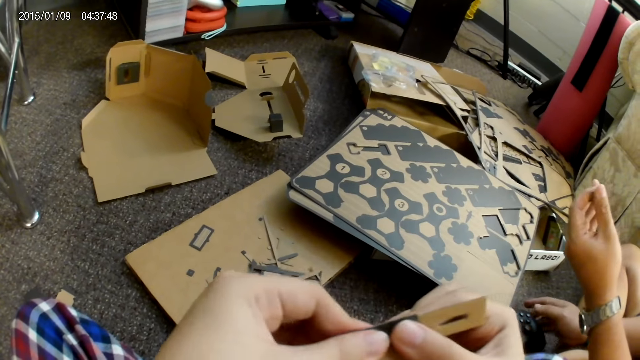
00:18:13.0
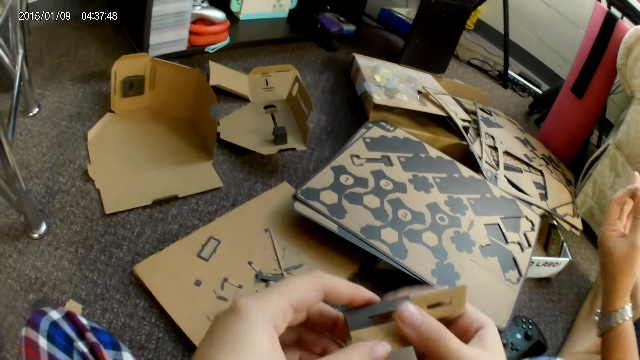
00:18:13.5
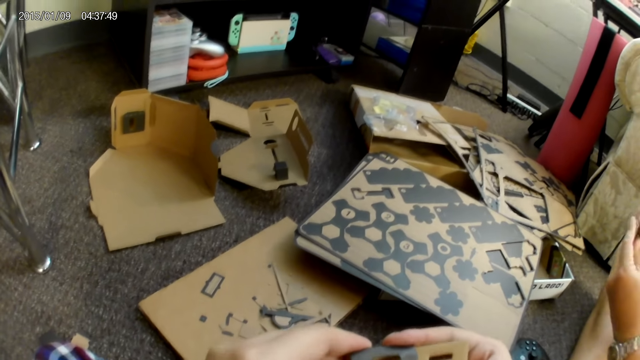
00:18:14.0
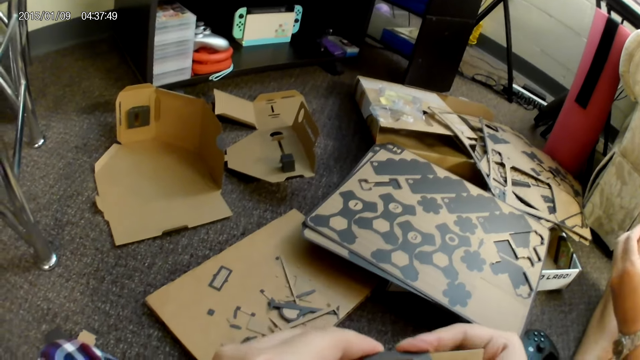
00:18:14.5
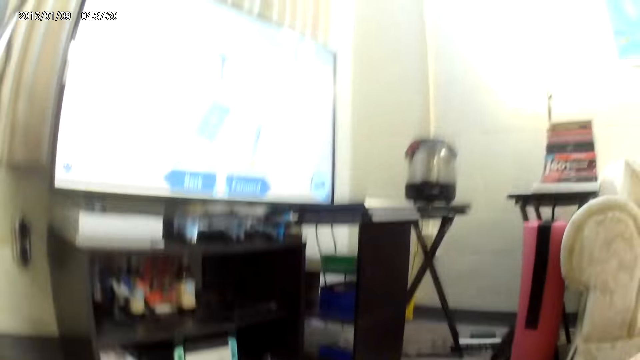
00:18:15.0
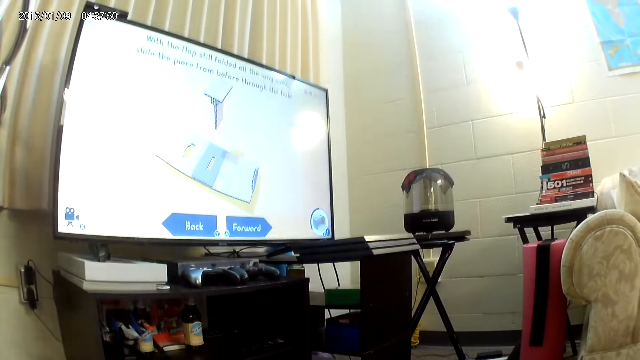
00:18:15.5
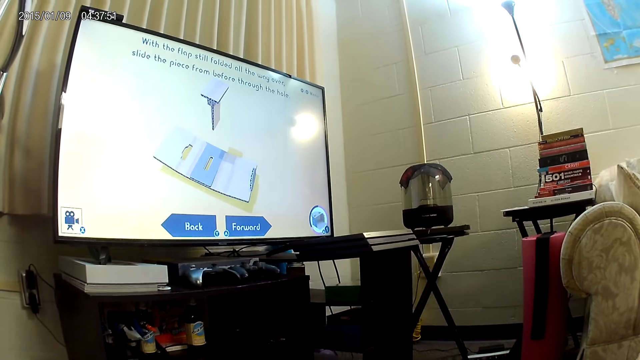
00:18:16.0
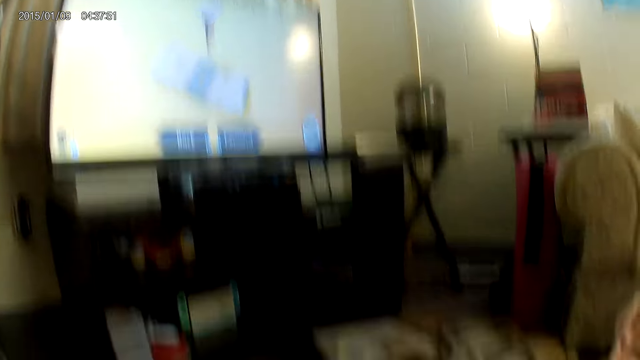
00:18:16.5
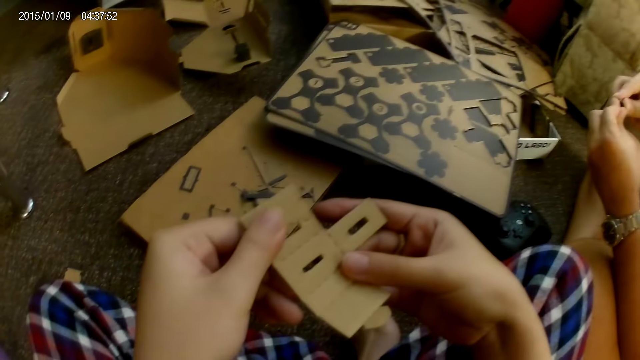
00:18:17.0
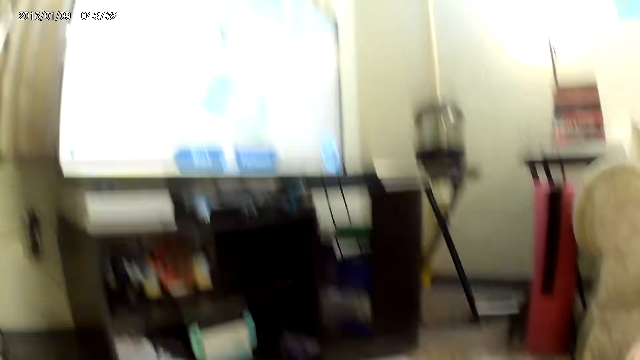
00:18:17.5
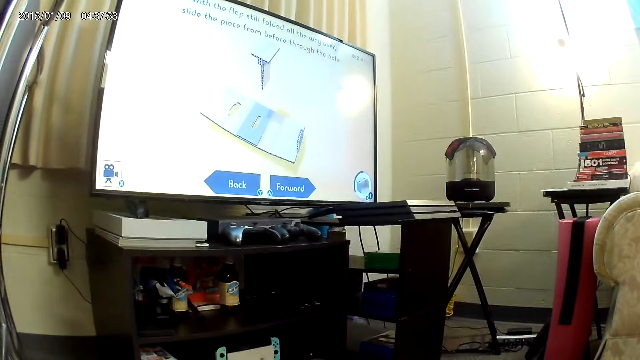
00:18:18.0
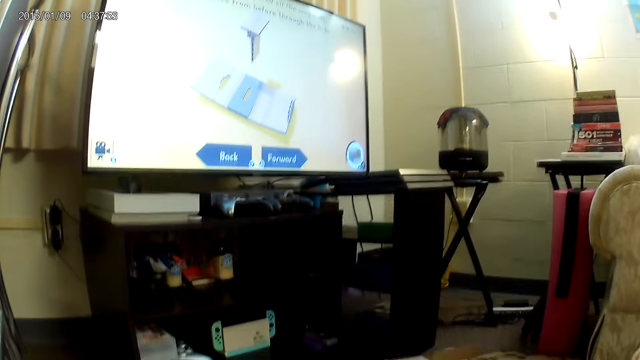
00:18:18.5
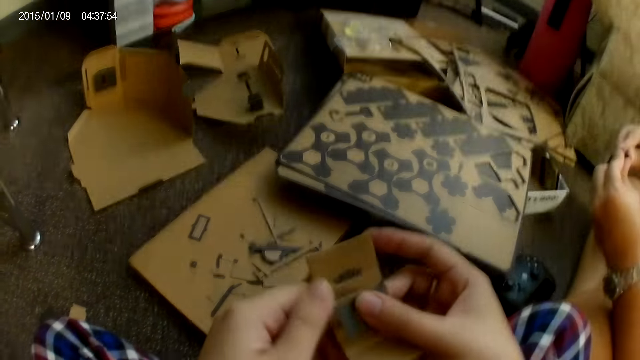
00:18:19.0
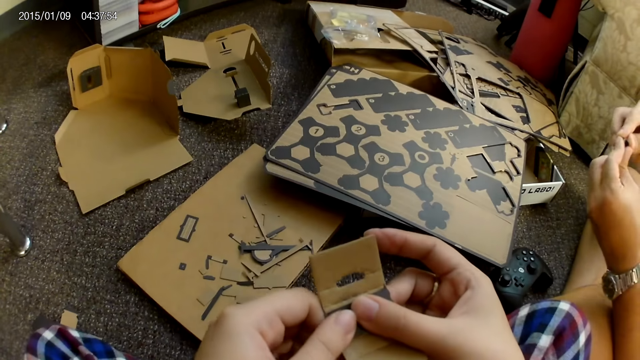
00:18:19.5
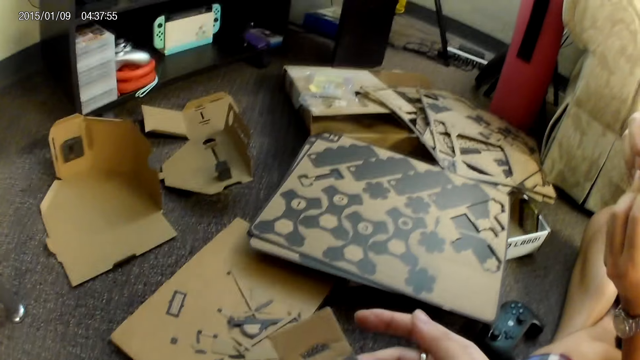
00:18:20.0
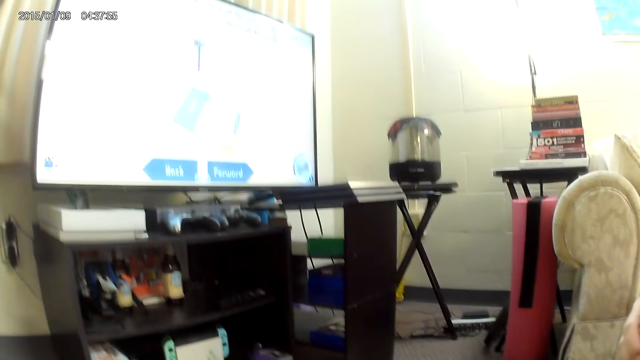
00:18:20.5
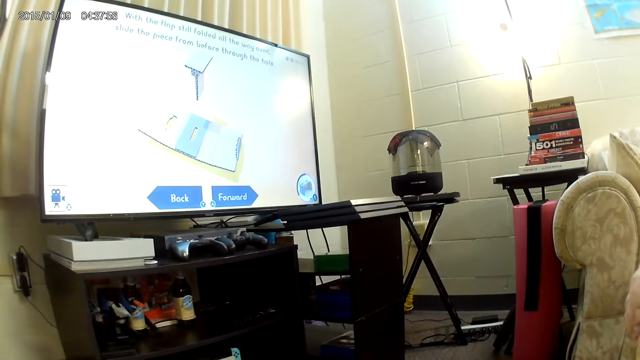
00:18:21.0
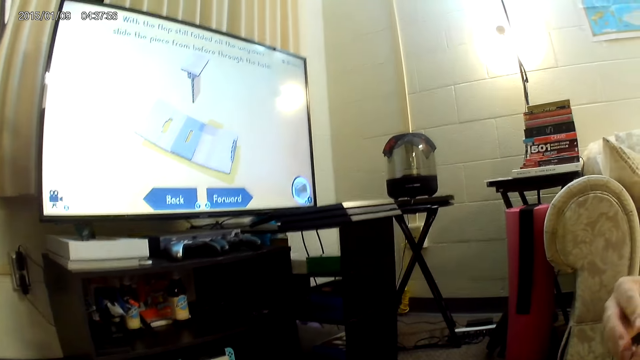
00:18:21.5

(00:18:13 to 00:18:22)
The man folds a cardboard piece with both hands. The man adjusts the cardboard with both hands.

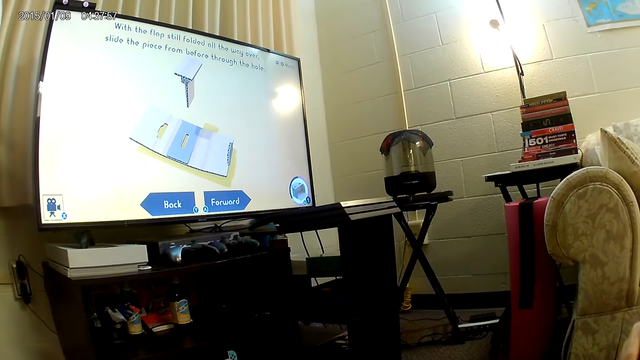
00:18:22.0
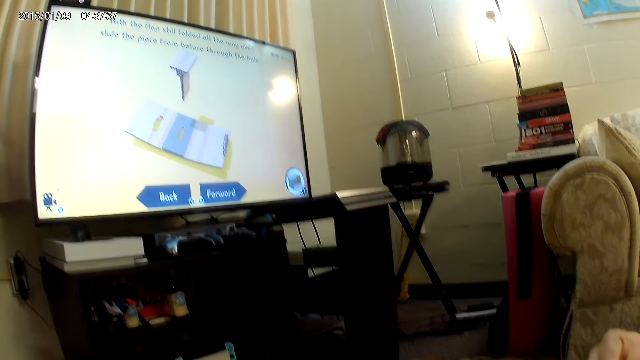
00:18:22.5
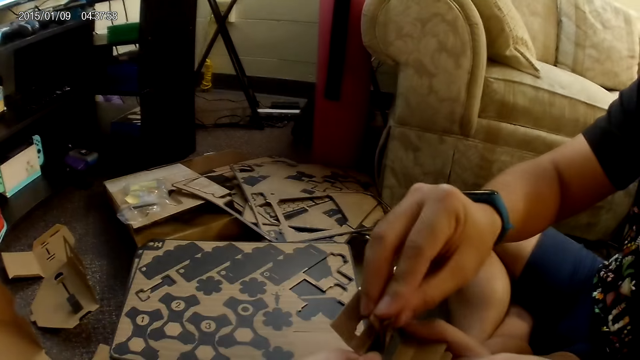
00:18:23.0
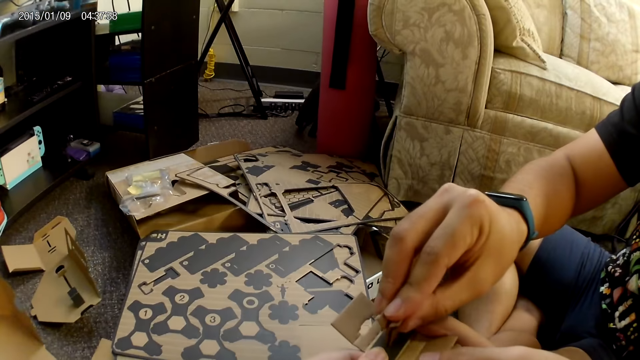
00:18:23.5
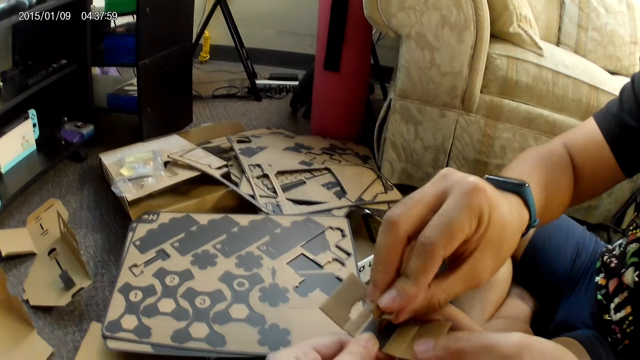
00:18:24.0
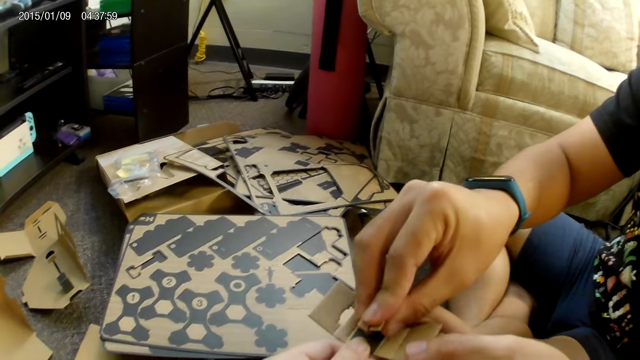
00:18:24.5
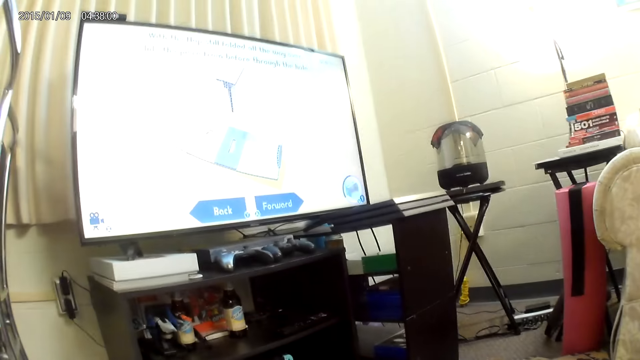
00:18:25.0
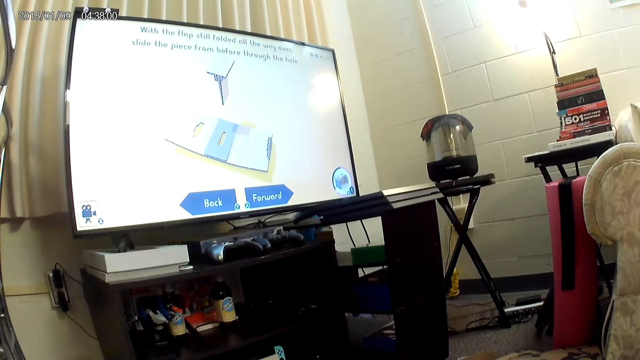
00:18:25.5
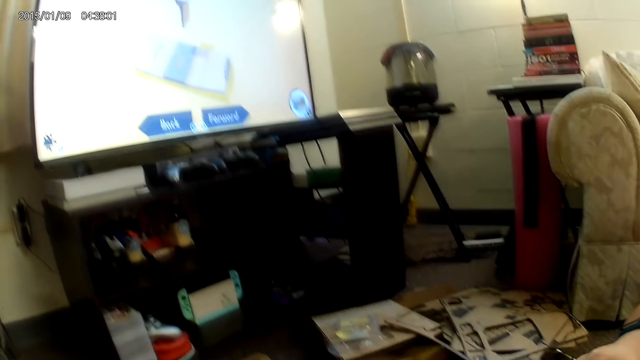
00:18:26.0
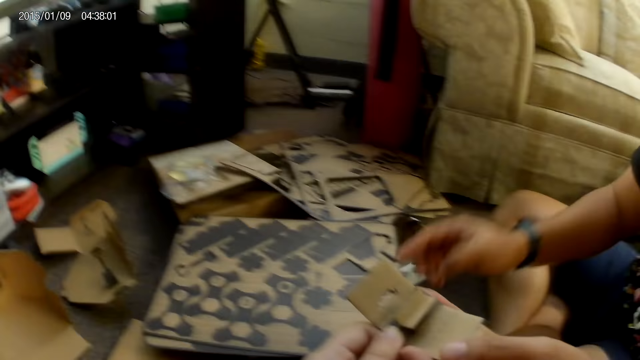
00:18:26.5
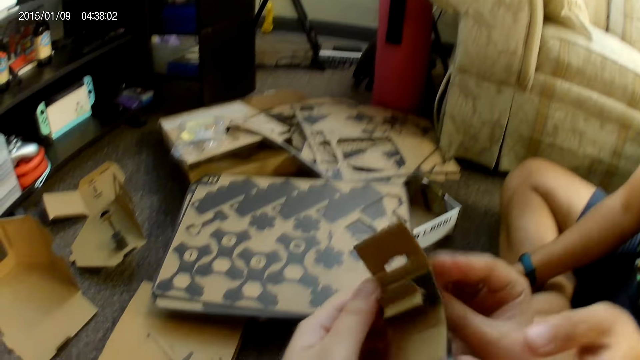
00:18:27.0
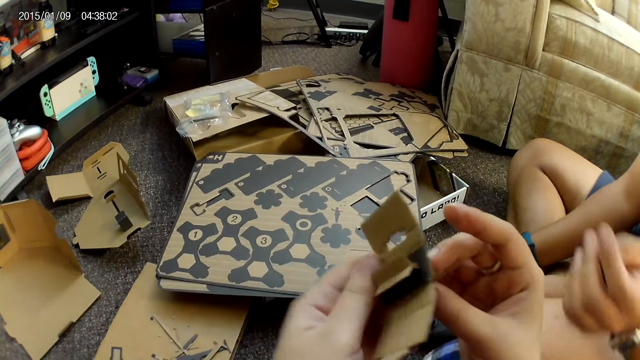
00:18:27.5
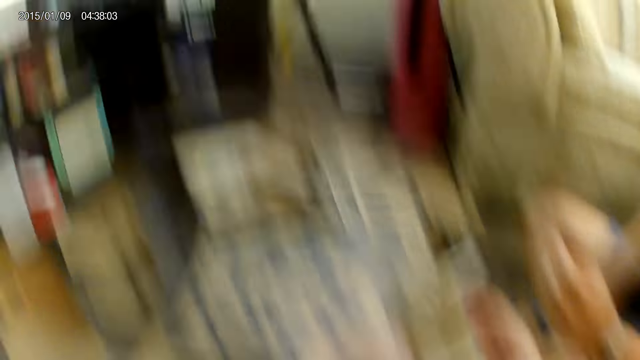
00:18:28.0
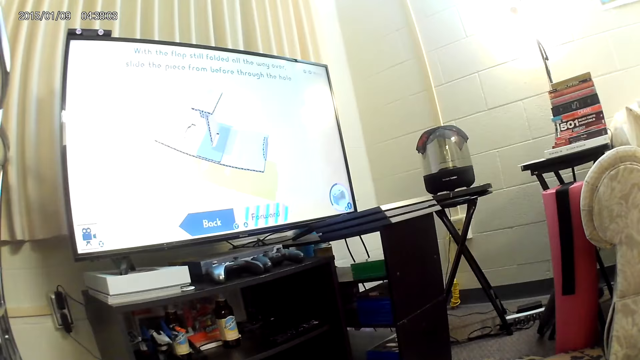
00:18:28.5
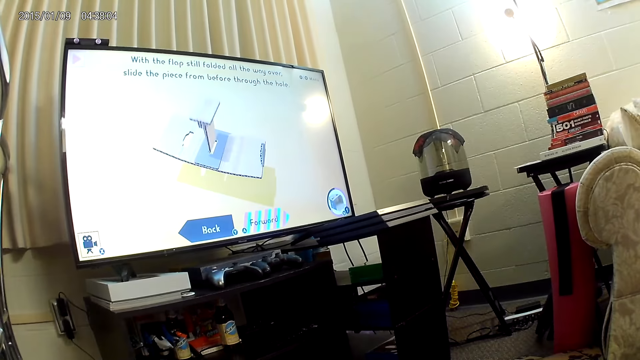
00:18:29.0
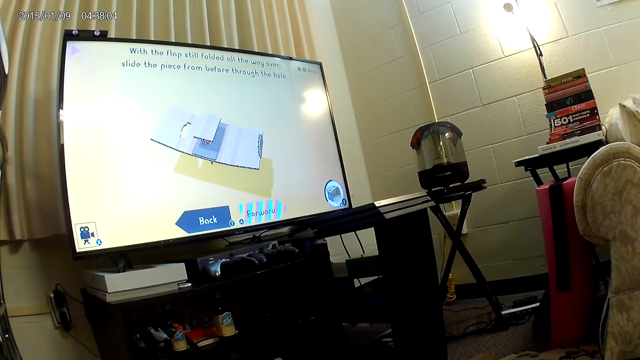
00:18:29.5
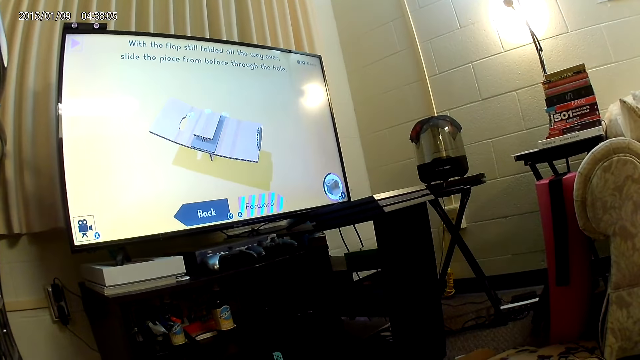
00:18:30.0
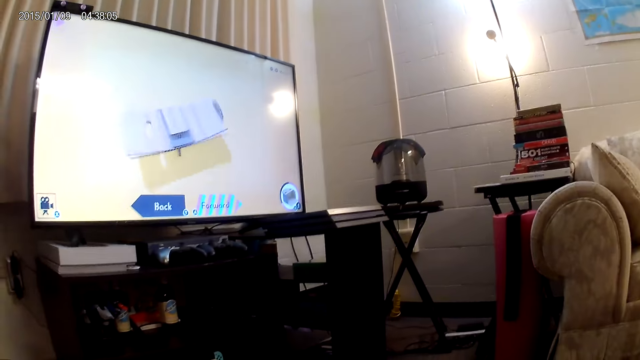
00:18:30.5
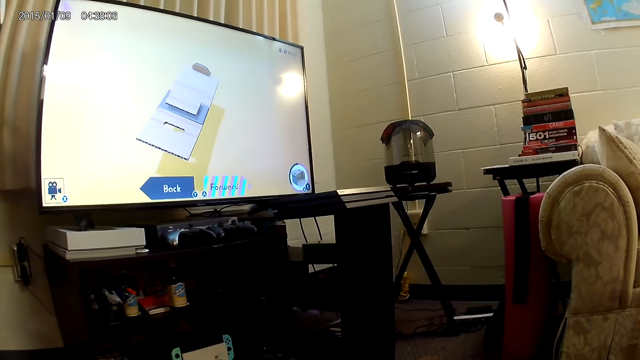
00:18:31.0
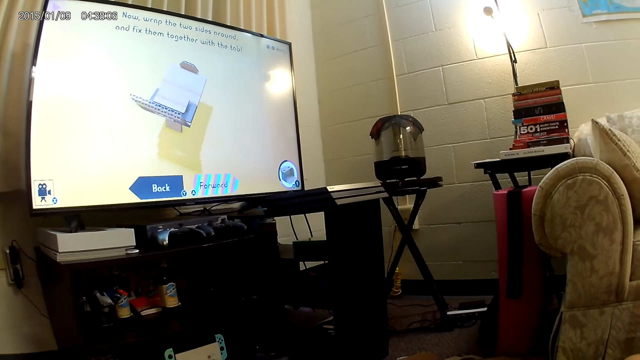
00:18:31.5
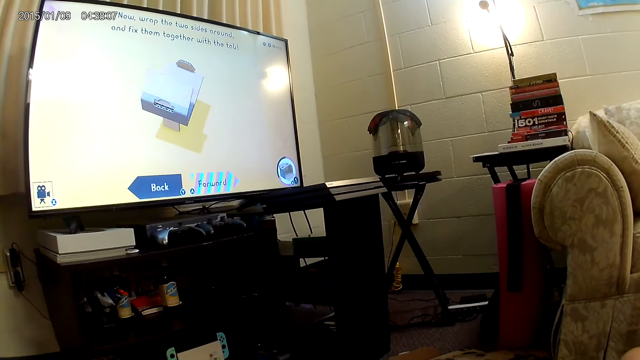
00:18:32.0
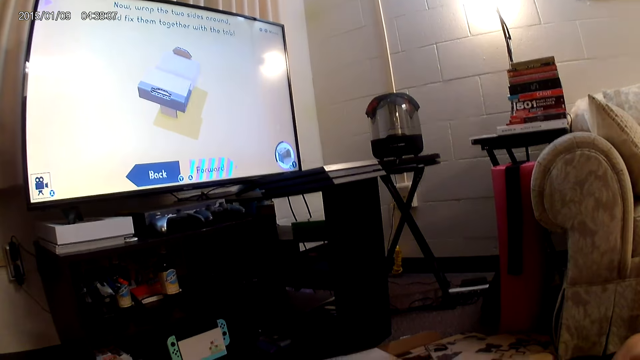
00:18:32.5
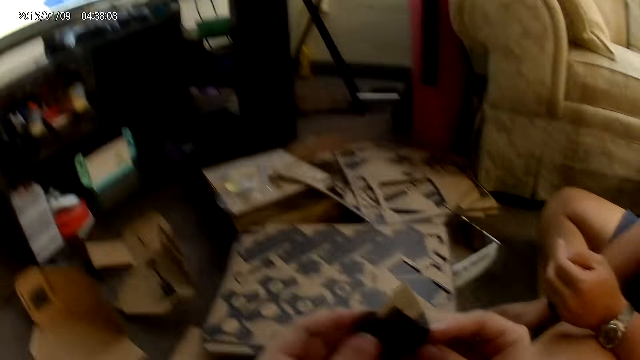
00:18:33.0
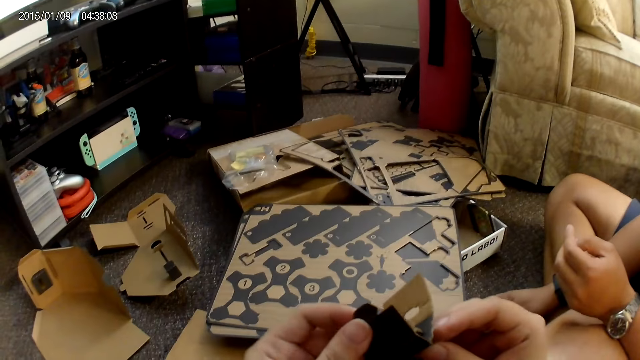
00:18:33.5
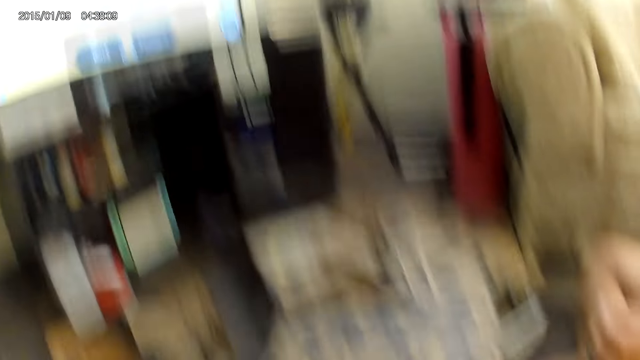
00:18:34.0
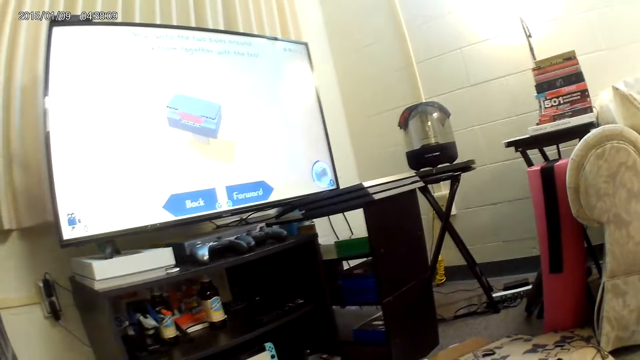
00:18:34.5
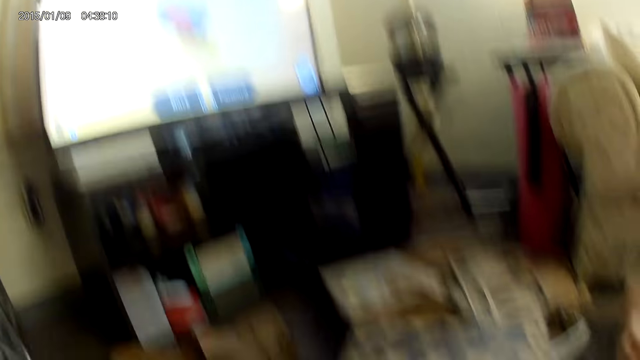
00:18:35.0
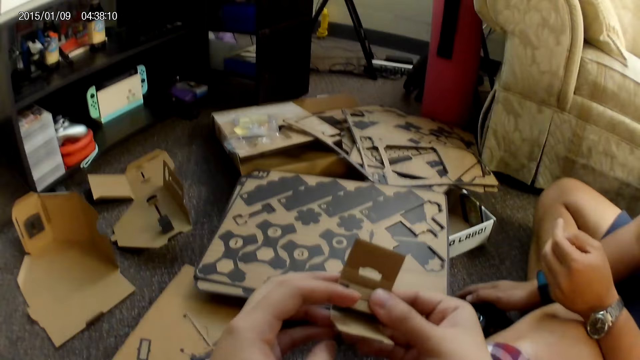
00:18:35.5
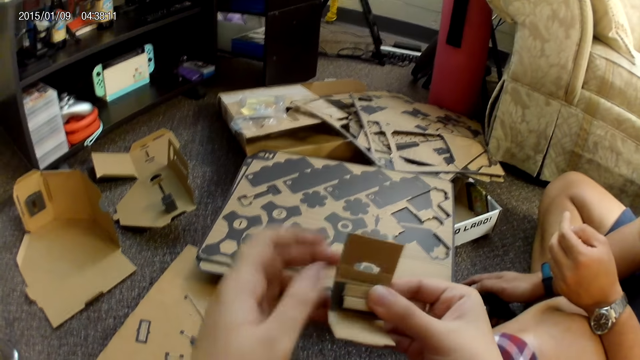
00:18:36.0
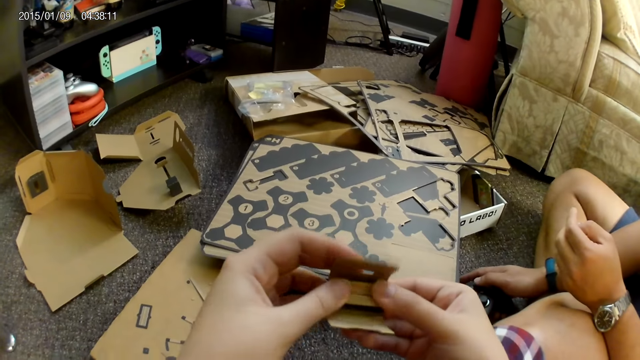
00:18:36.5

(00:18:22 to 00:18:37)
A man assembles the cardboard construction game on the camera wearer and his left hand with his right hand. The camera wearer collects the cardboard from the man with both hands. They adjust the cardboard with both hands.
